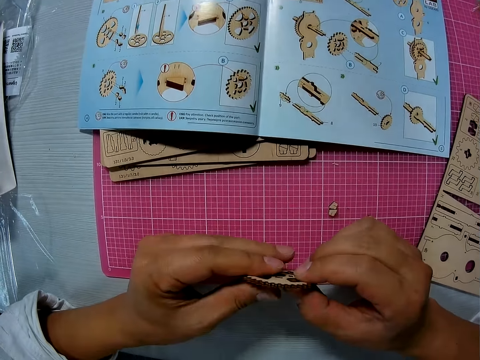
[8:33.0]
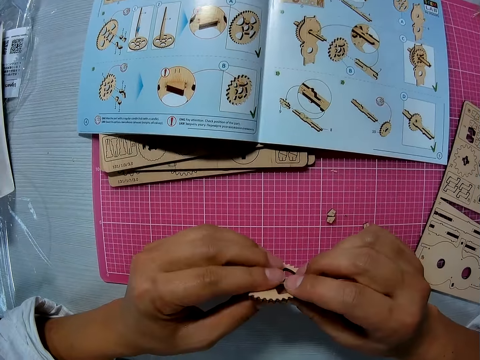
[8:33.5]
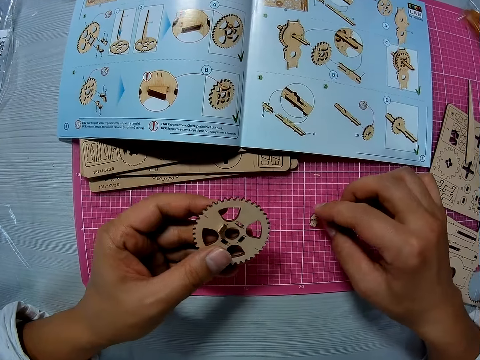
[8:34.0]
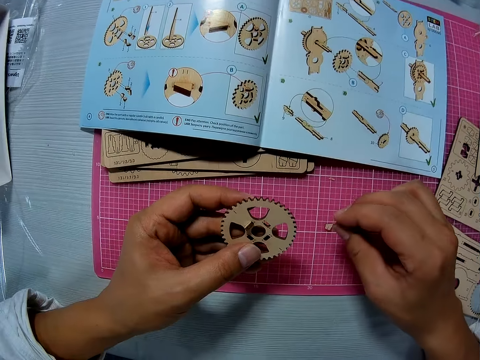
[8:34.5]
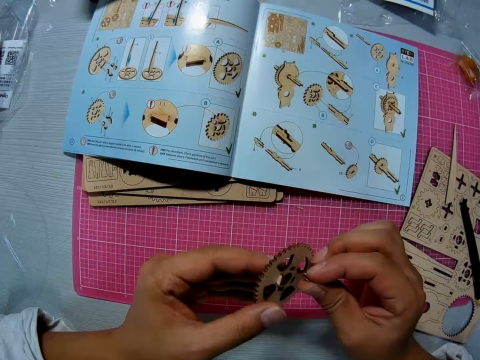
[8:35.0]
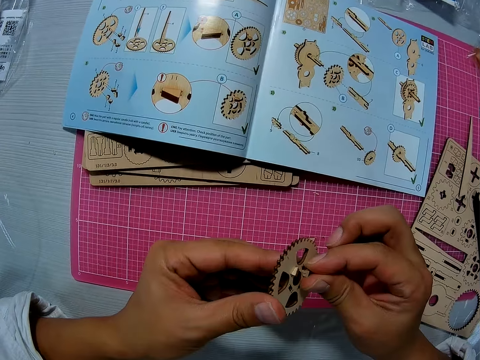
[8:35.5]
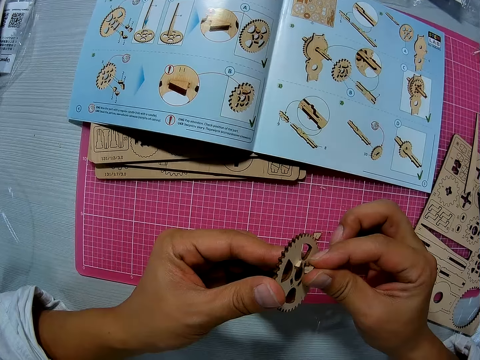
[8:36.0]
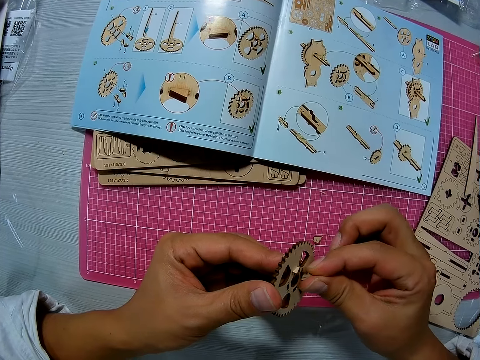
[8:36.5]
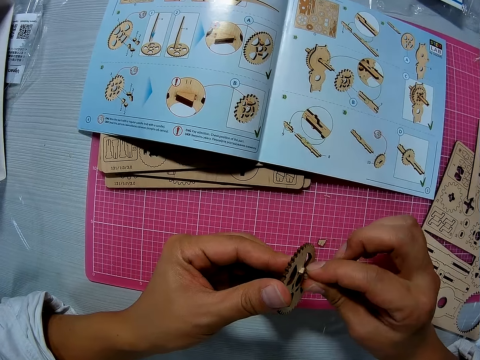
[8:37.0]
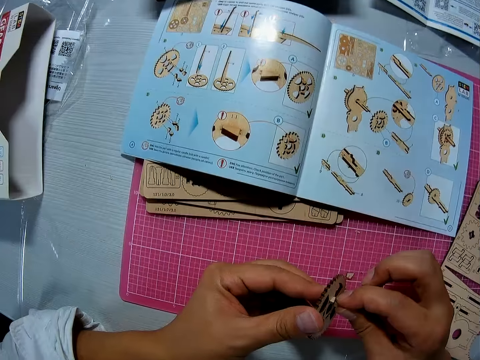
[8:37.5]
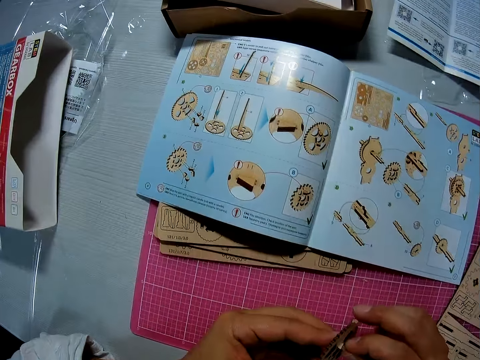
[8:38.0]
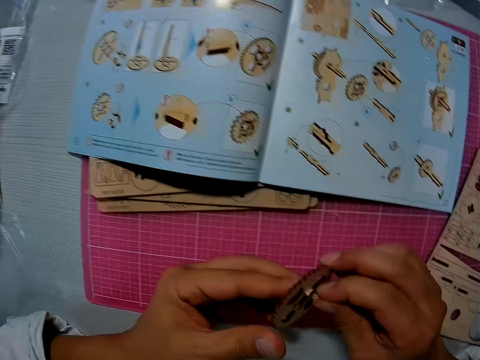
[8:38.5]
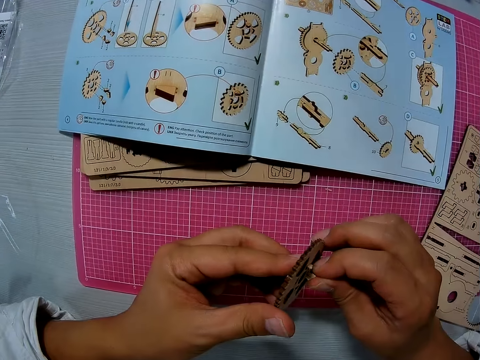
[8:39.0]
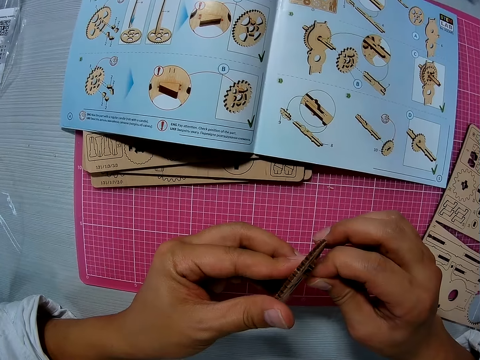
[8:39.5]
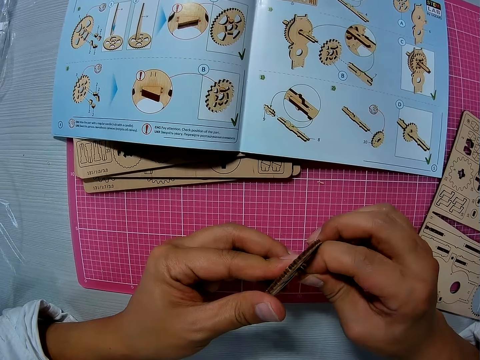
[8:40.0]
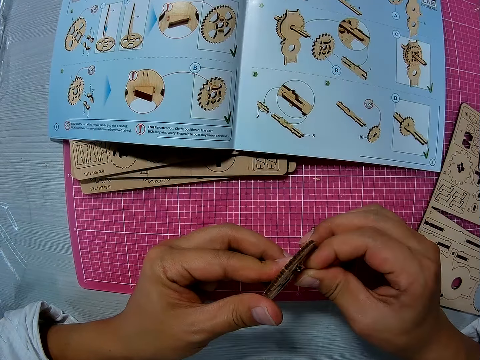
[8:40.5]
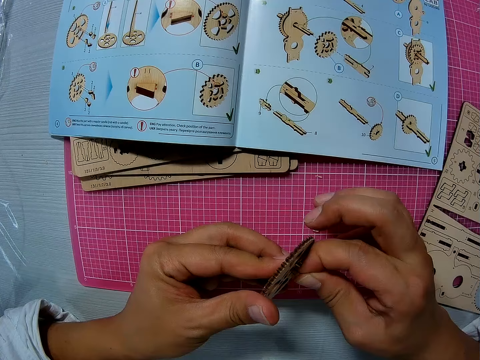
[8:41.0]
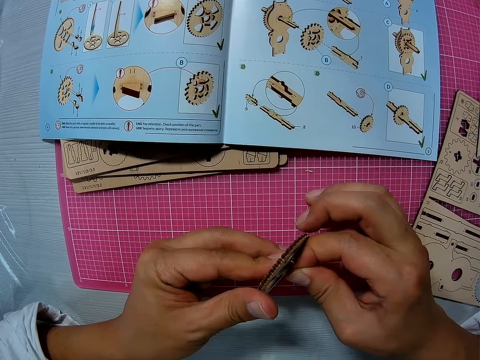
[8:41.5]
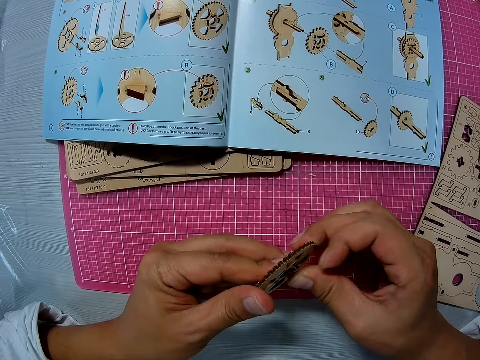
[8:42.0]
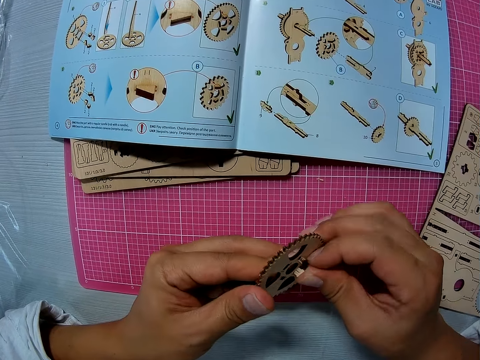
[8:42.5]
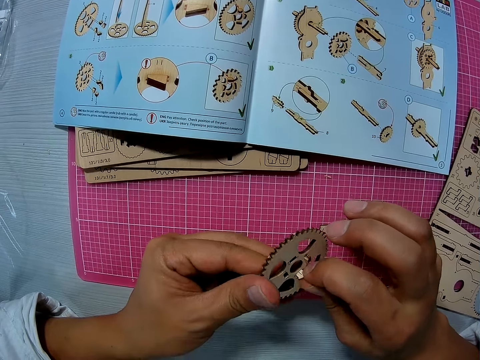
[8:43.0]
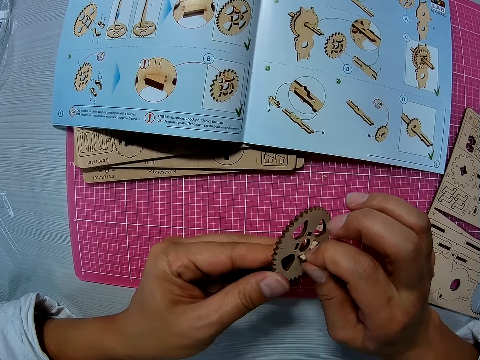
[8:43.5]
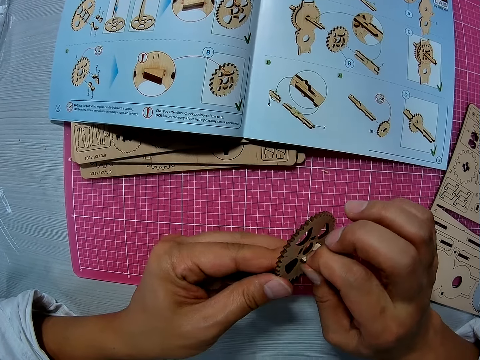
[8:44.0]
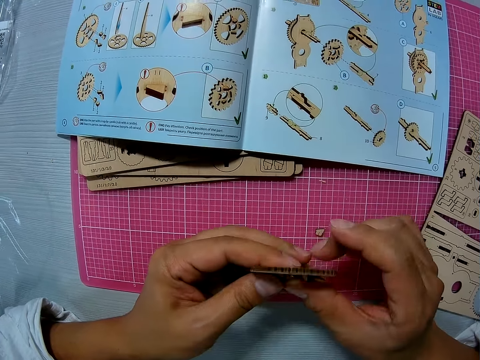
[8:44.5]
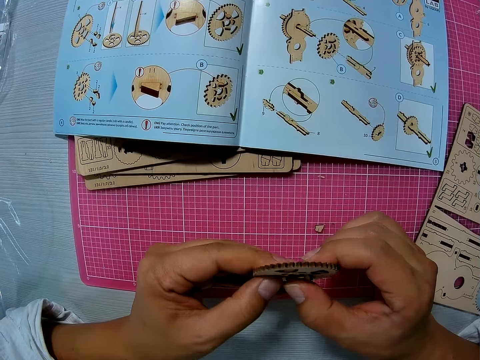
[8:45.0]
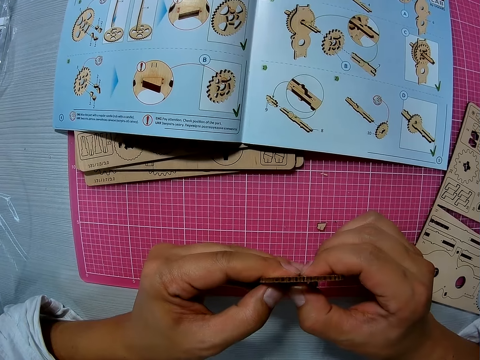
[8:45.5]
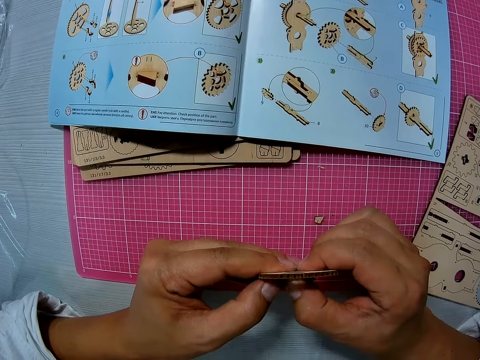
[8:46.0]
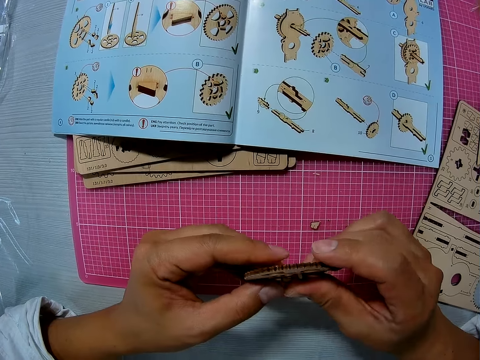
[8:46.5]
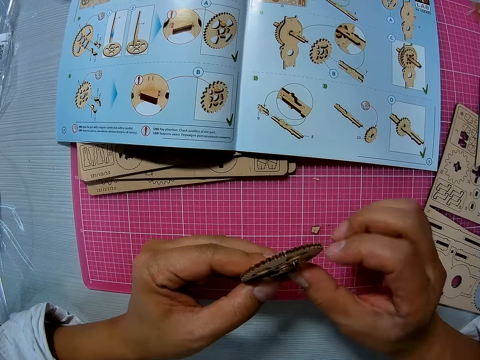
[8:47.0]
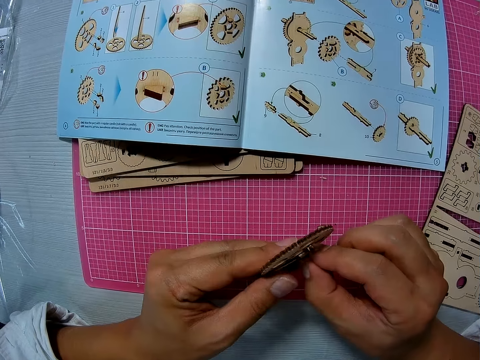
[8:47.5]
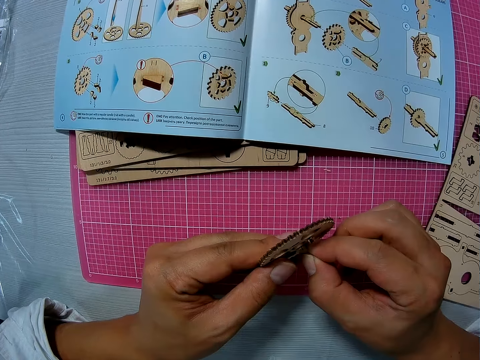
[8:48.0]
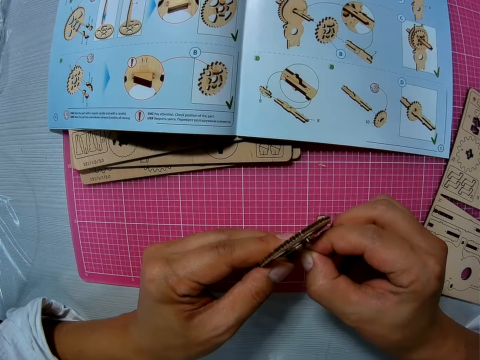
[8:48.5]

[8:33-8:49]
The camera wearer holds the wood gear model with one hand. They pick up the wooden piece. They hold the wooden piece. They join puzzle pieces together. They look at the book. They put the wooden piece against the wood gear model. They press the wooden piece against the wood gear model.

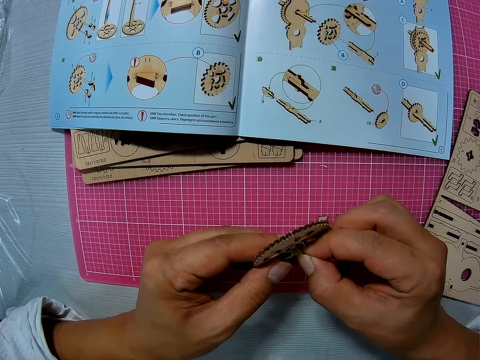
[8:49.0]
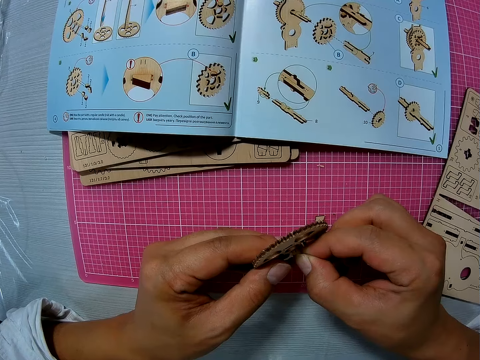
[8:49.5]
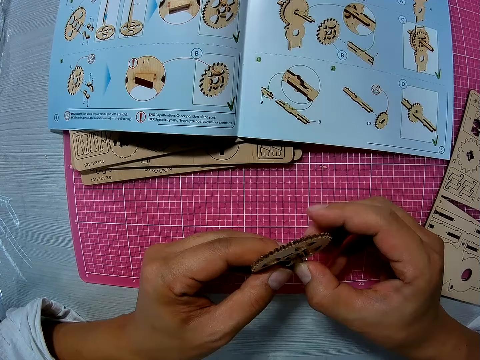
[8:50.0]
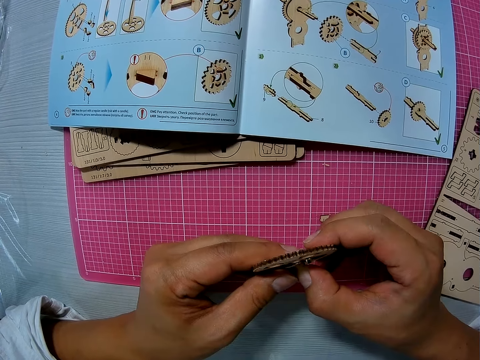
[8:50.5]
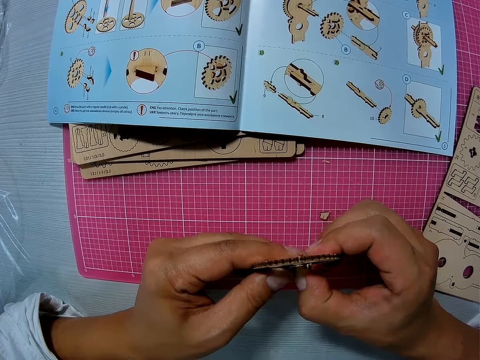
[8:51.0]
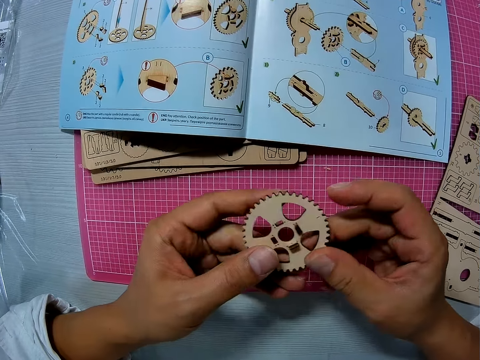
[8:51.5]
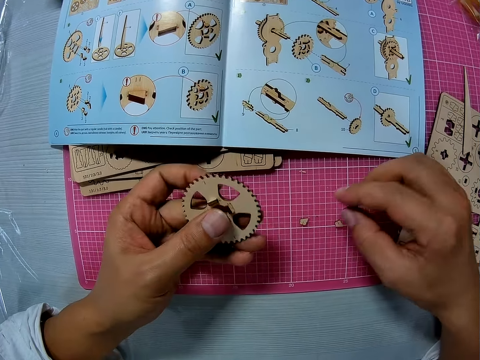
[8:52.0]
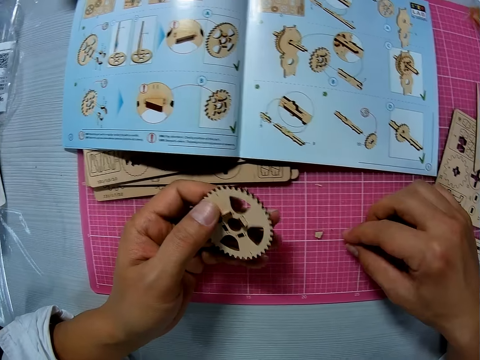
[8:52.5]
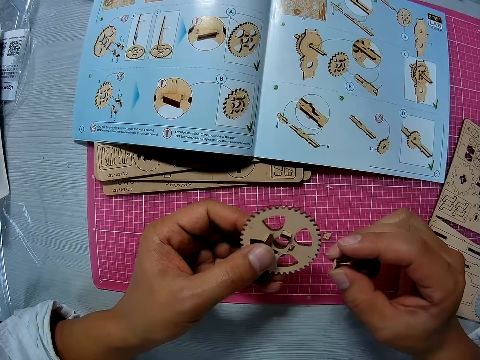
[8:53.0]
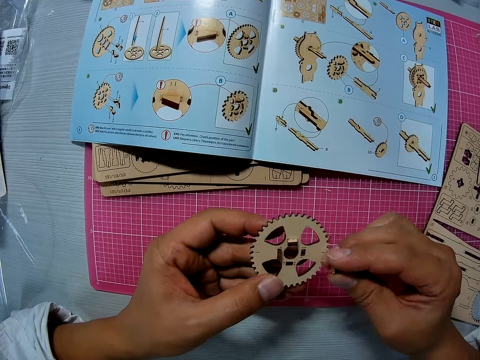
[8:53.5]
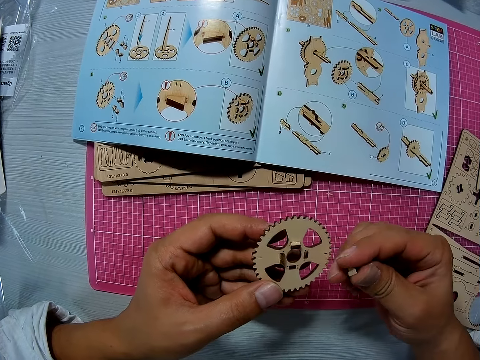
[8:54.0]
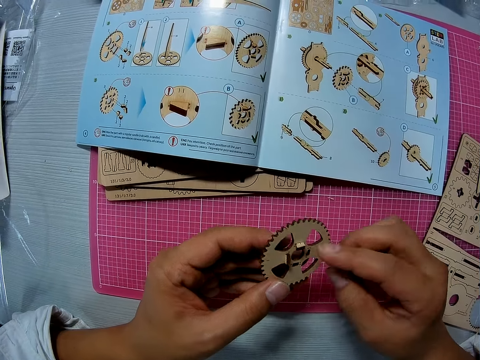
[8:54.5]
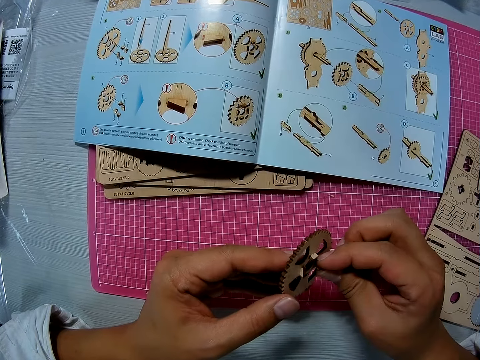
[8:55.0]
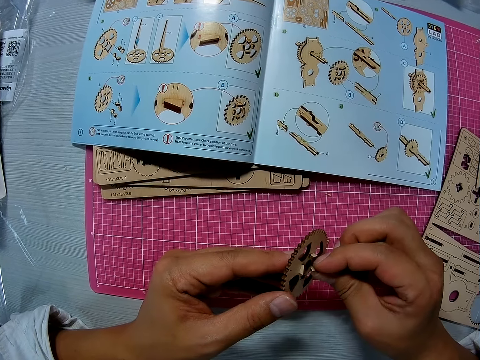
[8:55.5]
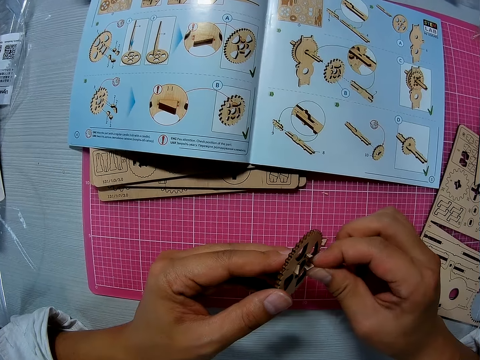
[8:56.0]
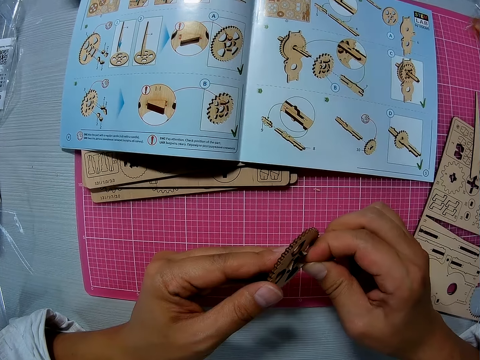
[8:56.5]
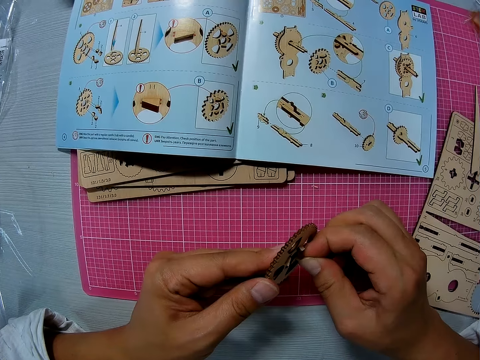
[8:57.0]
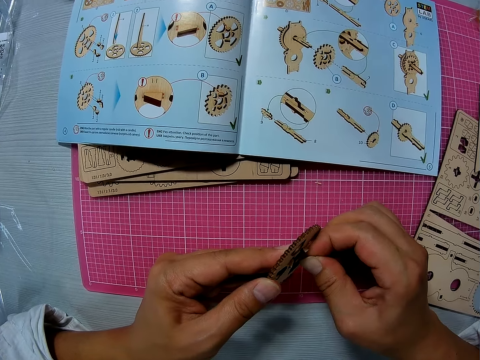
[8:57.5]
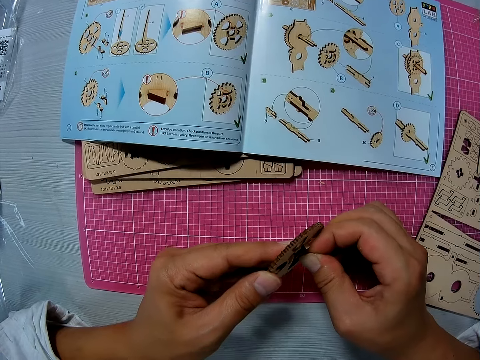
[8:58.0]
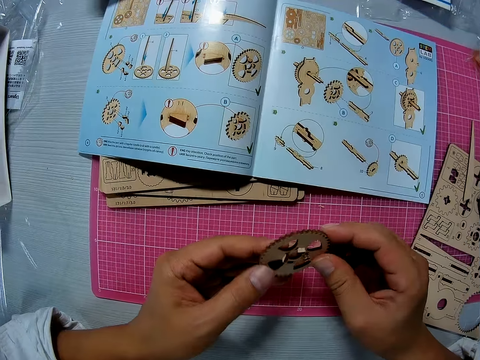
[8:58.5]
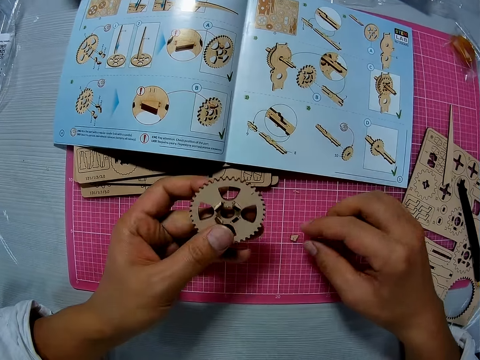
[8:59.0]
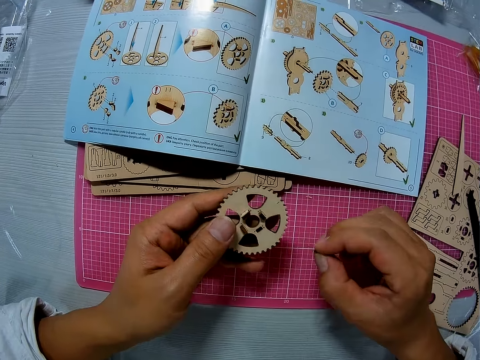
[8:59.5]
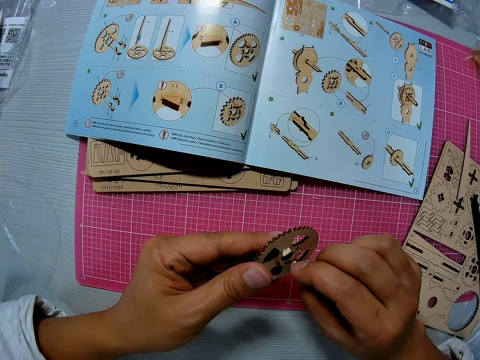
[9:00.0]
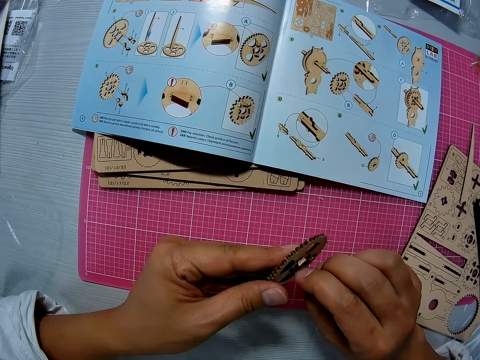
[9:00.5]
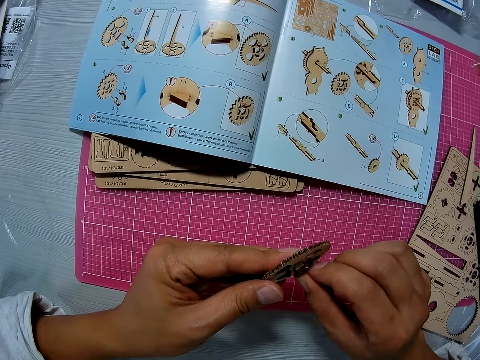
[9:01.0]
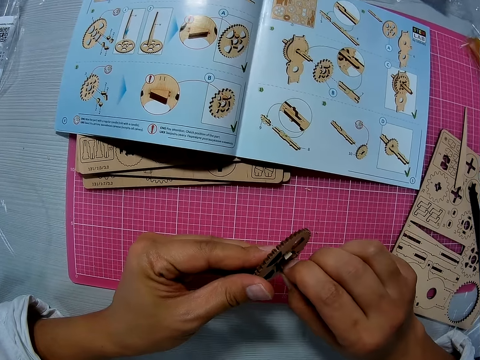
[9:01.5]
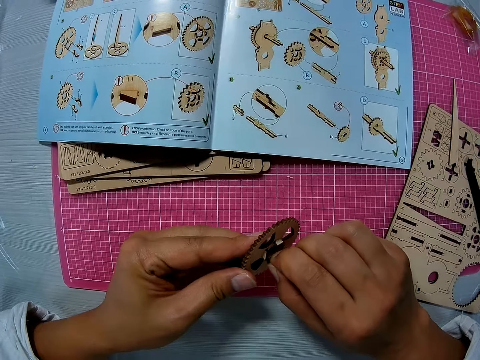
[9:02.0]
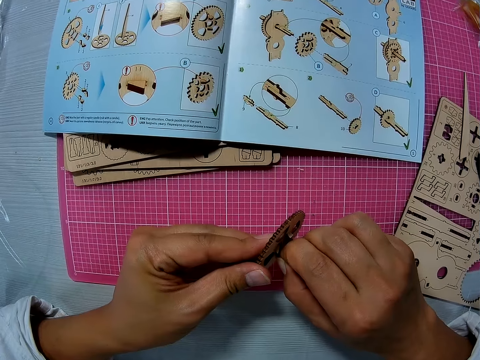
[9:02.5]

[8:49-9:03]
The camera wearer holds the wood gear model with one hand. They pick up the wooden piece. They join puzzle pieces together. They put the wooden piece against the wood gear model. They press the wooden piece against the wood gear model. They hold the wood gear model with one hand. They pick up the wooden piece. They join puzzle pieces together. They put the wooden piece against the wood gear model.
